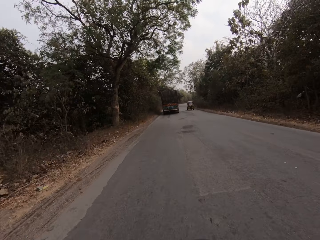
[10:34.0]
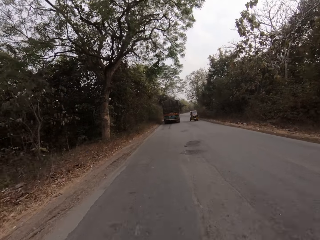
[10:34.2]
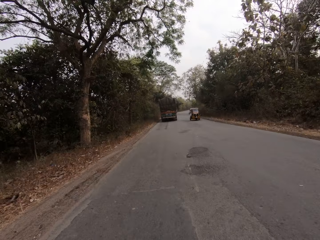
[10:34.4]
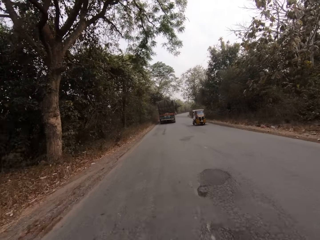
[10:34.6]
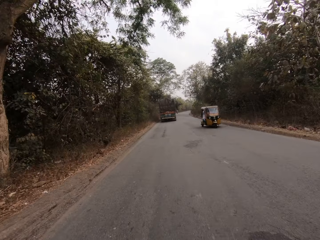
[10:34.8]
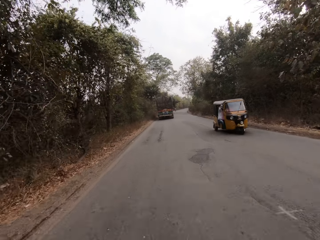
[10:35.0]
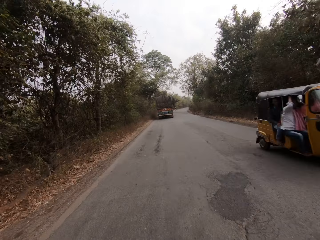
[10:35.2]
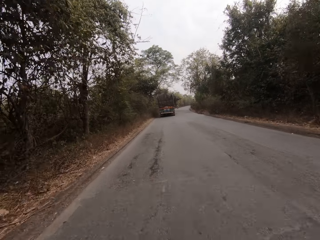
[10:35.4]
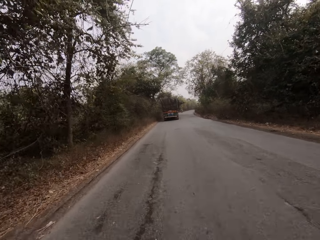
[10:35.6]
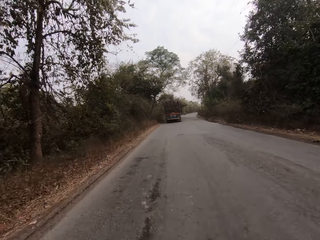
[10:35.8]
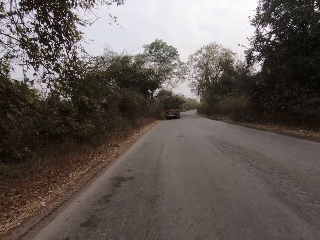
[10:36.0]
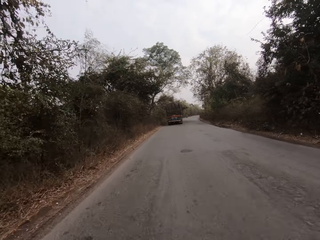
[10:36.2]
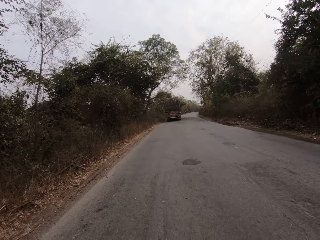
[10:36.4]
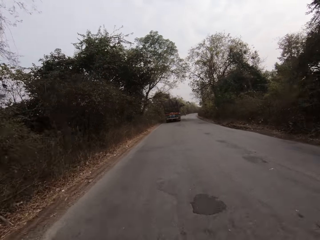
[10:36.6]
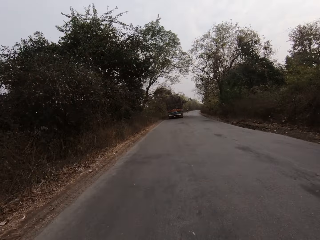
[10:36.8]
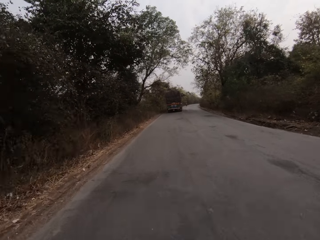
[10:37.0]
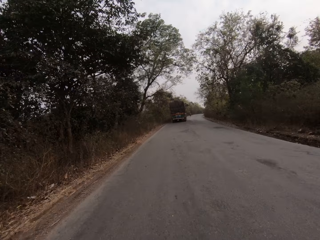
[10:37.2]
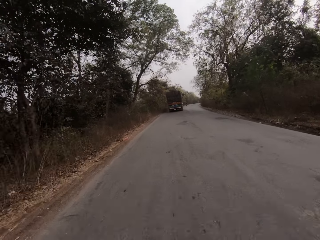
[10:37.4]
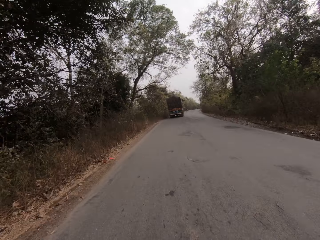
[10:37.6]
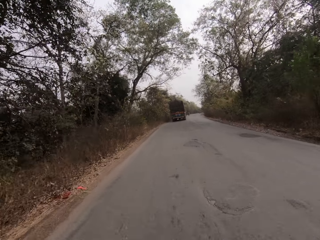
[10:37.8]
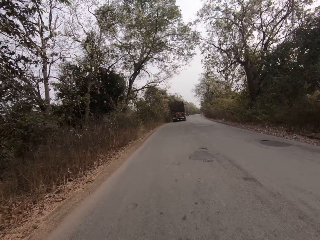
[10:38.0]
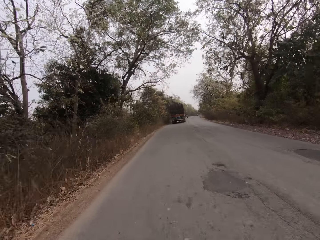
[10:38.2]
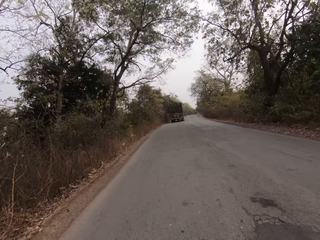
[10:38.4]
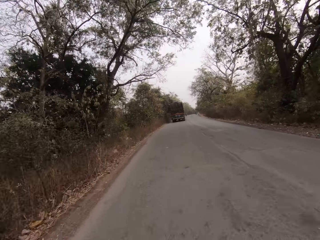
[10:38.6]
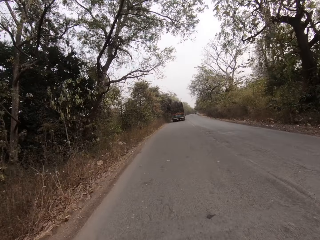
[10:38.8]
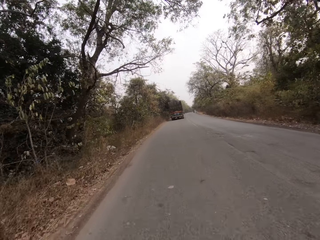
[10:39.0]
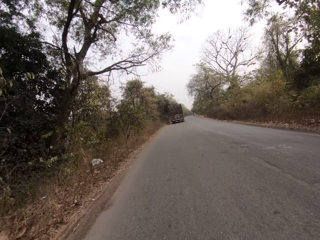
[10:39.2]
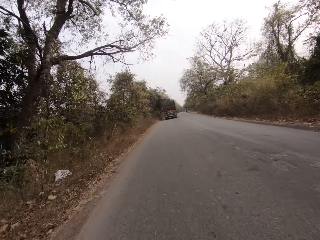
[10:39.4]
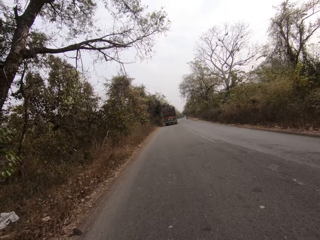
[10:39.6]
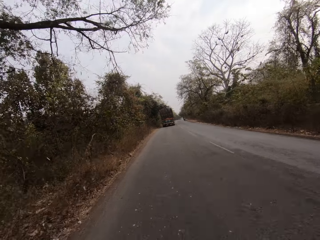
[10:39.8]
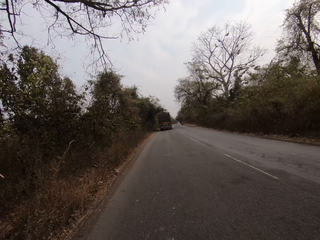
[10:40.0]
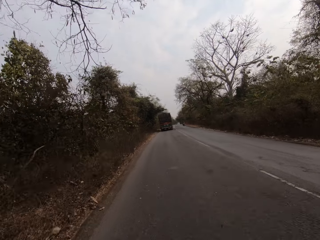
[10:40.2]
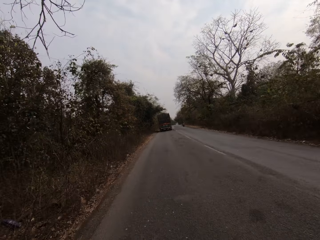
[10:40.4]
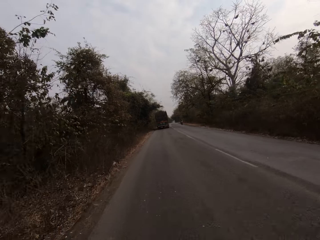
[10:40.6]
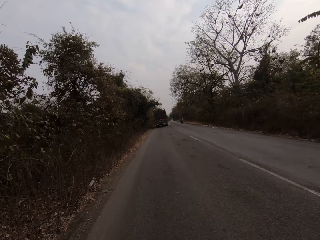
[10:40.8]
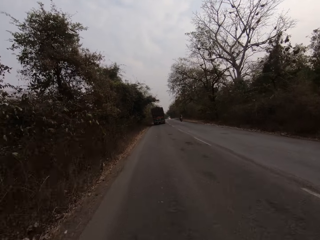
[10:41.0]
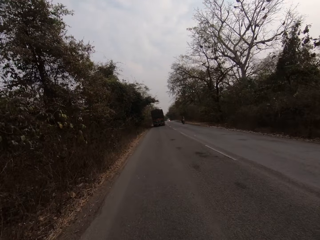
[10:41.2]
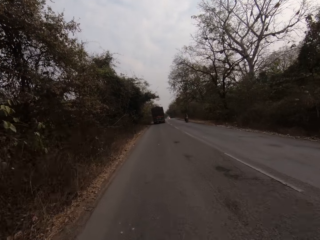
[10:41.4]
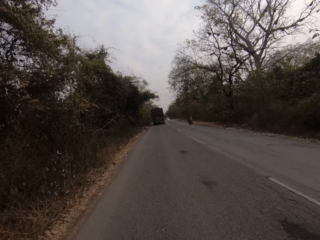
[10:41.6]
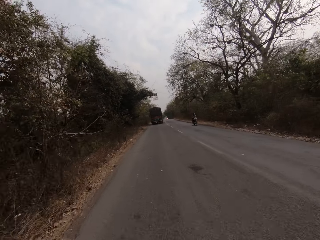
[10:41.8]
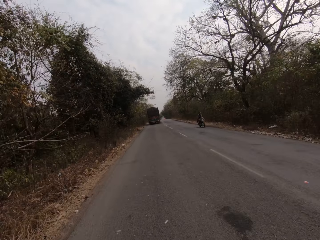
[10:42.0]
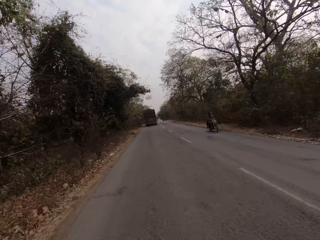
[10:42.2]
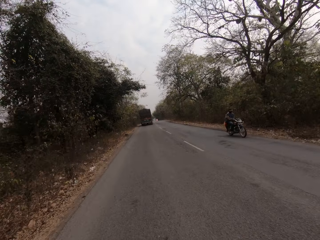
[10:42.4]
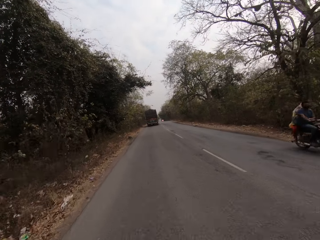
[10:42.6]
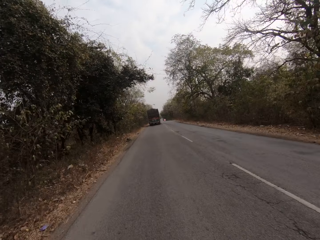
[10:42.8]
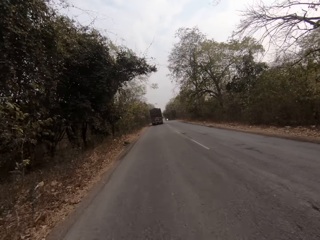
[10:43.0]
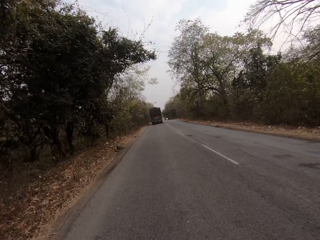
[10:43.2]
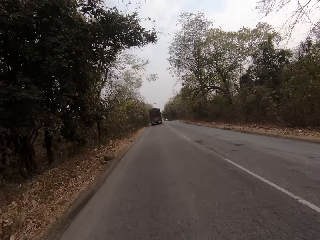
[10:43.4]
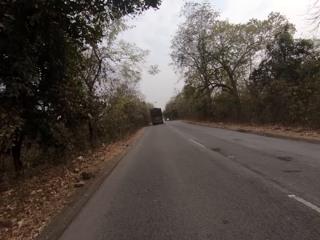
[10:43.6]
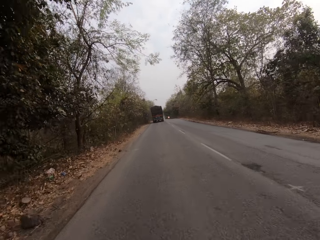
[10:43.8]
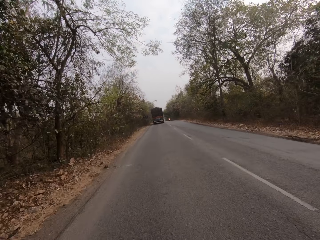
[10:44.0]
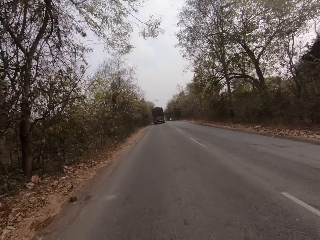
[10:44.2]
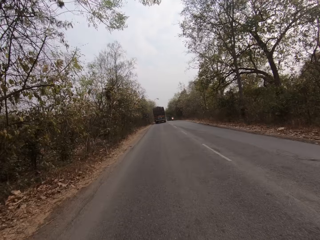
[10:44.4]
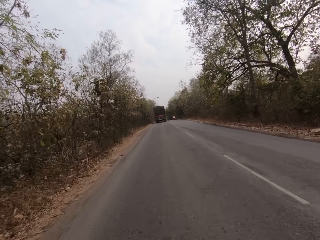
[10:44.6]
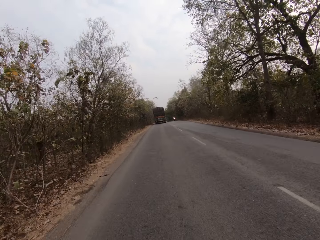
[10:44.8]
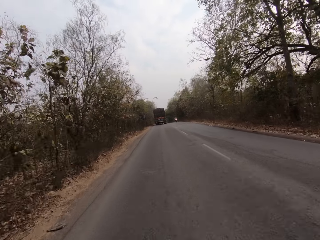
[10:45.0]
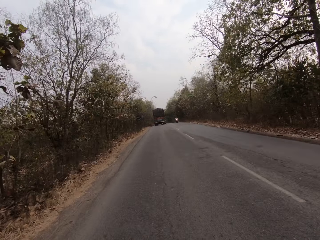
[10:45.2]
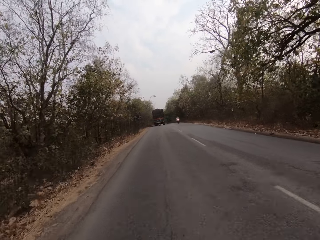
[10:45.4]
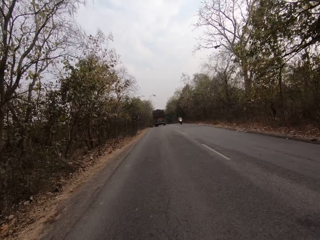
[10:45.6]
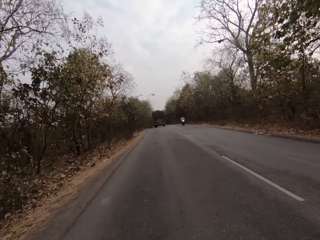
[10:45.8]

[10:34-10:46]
The camera wearer drives past a tricycle. They drive past a bike.

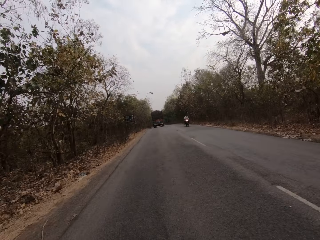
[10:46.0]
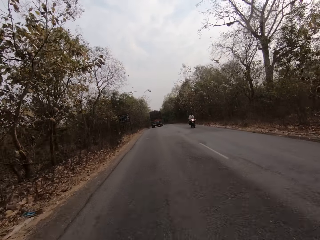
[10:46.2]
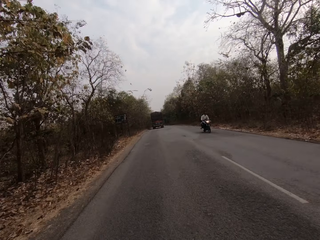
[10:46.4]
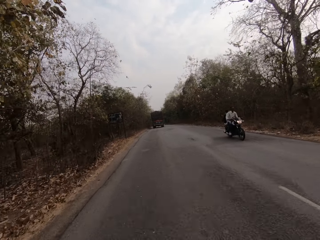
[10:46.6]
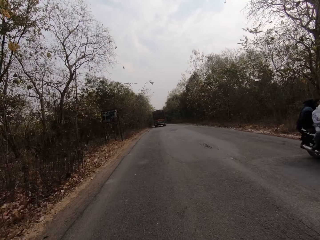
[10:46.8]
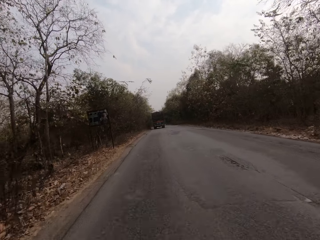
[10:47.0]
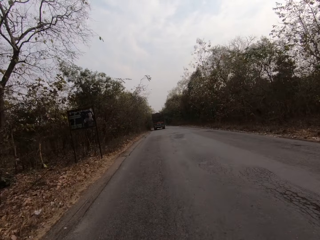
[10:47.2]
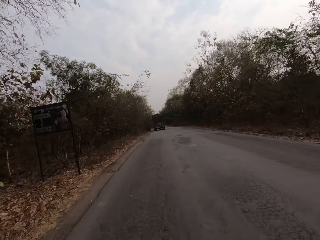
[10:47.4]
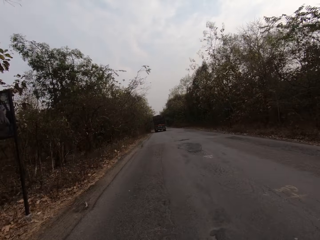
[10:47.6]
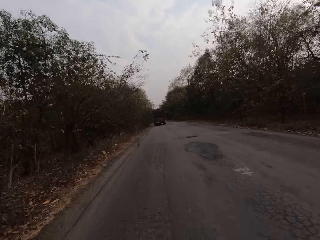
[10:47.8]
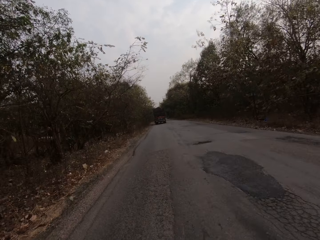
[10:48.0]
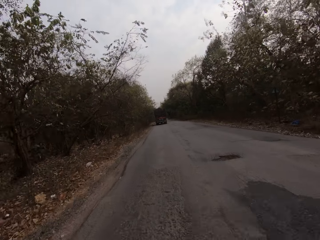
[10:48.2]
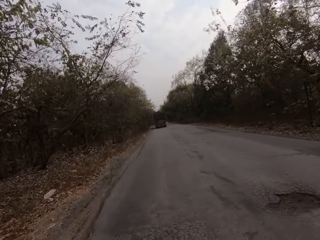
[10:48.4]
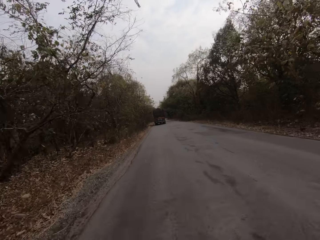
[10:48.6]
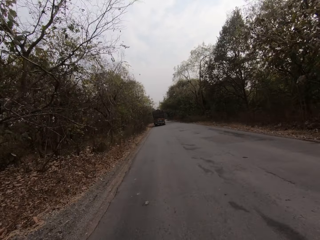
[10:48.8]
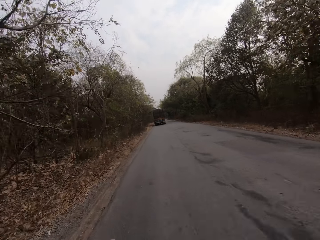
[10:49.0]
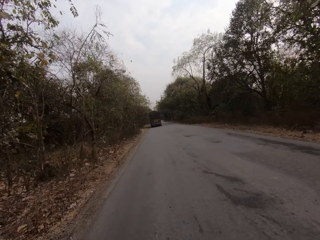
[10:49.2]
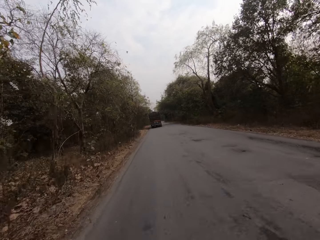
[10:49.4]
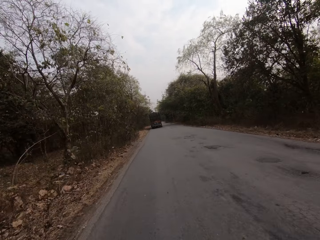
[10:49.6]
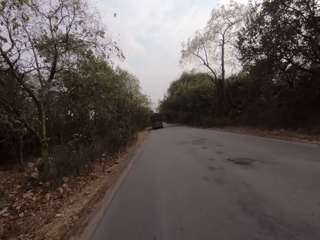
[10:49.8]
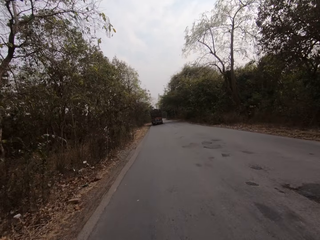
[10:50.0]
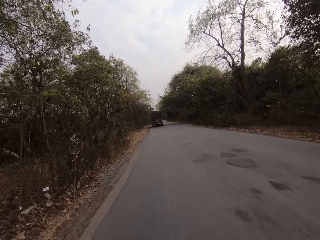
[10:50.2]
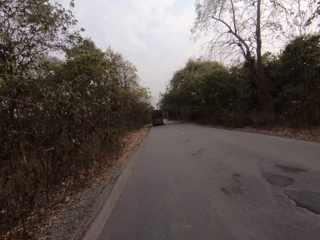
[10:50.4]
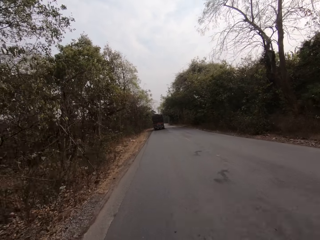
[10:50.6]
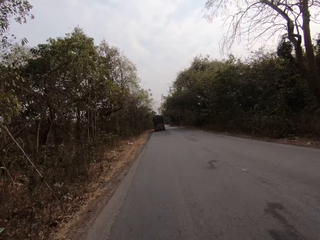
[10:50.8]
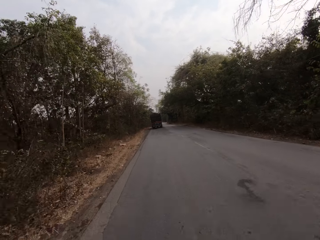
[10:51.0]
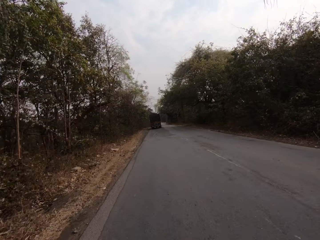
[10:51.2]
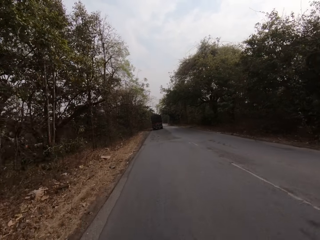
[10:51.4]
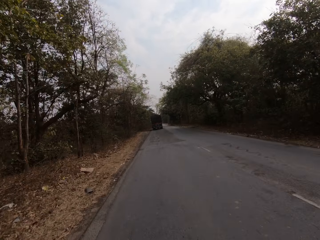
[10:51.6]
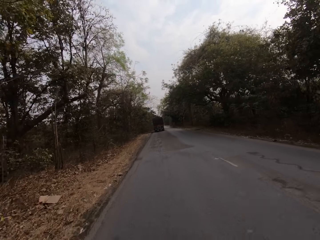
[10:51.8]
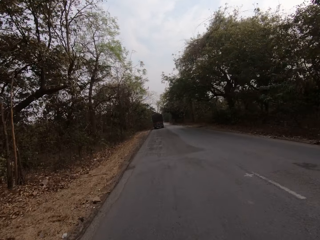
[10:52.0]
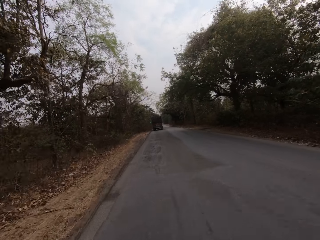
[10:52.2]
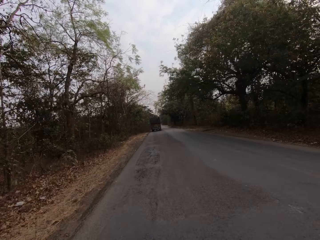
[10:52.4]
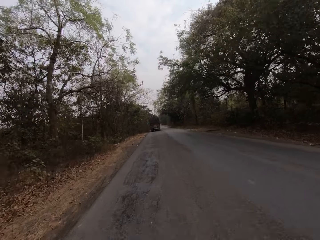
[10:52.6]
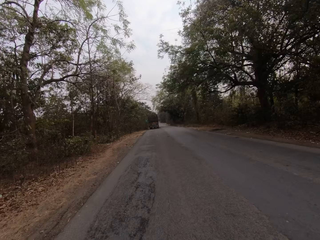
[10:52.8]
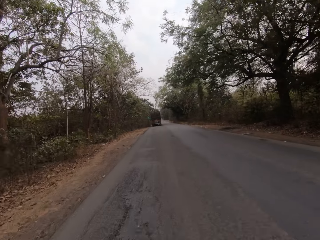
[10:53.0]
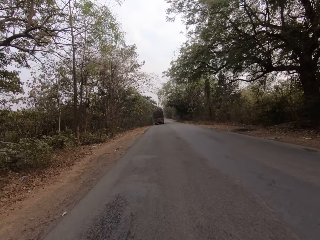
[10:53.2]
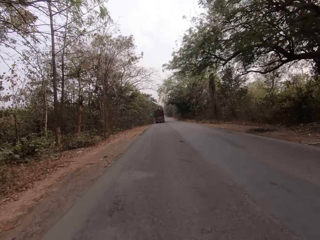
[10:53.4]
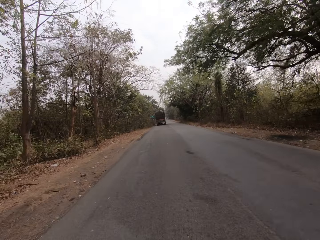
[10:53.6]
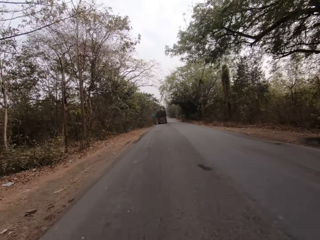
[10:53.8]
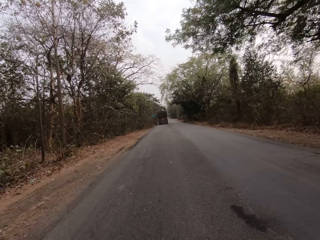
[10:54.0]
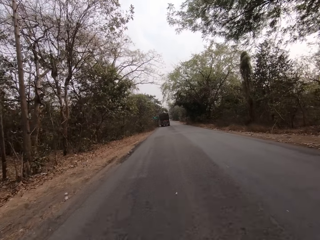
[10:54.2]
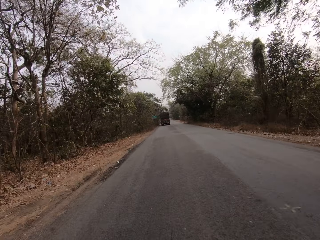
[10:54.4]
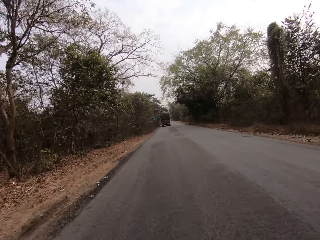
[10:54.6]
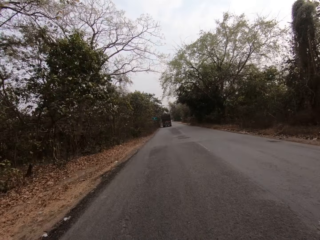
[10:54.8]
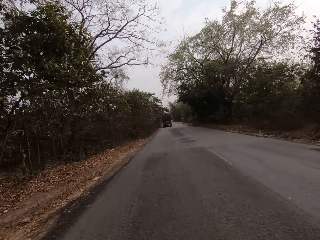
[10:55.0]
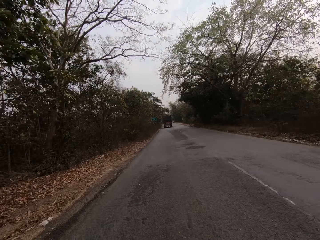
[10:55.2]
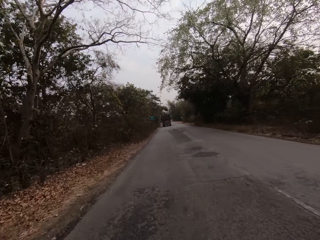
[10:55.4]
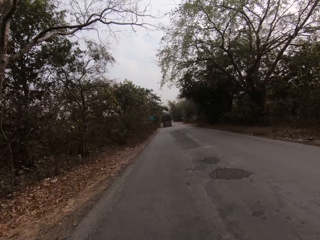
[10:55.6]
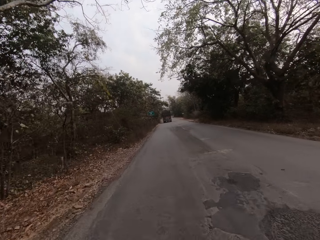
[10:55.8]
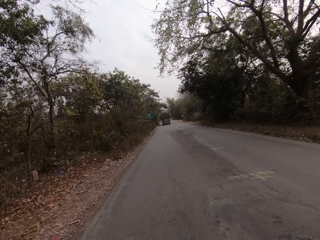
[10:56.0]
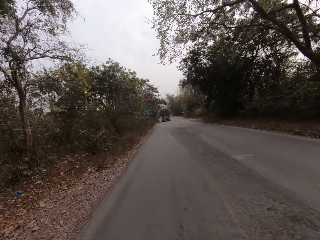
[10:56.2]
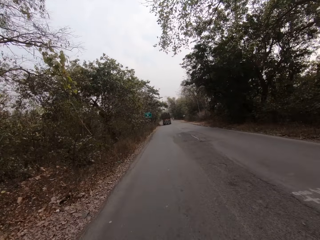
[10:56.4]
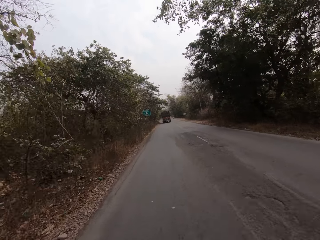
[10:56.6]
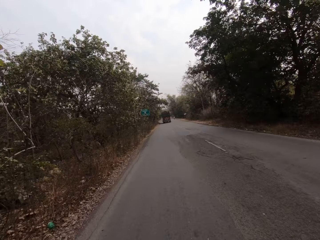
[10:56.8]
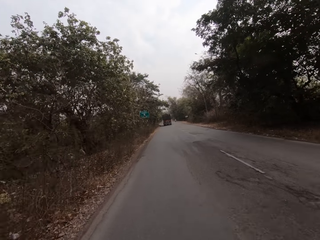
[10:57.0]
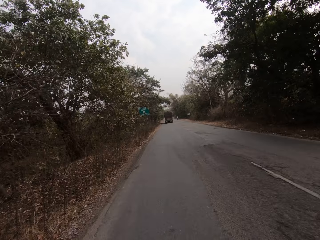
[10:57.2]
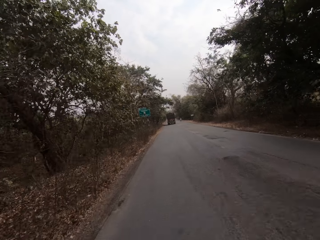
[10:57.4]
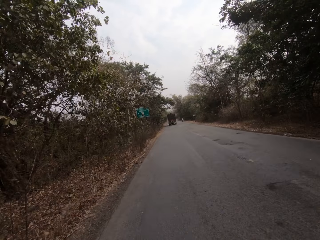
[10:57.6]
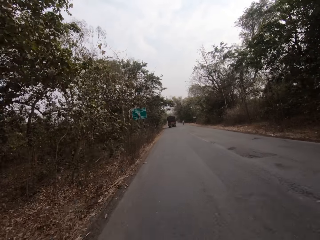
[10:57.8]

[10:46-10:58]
The camera wearer drives past a bike.
